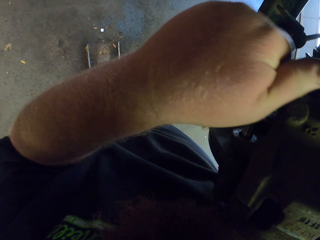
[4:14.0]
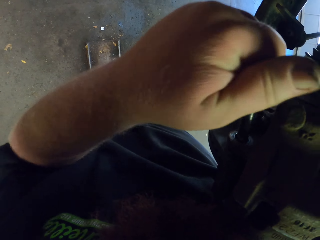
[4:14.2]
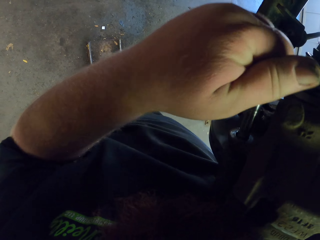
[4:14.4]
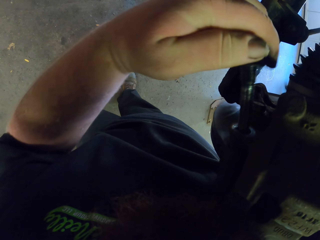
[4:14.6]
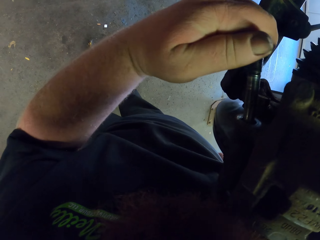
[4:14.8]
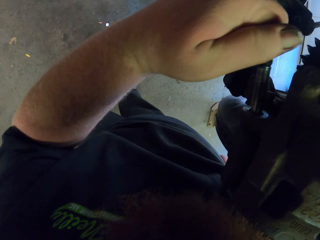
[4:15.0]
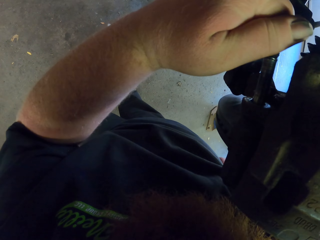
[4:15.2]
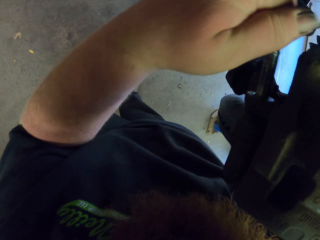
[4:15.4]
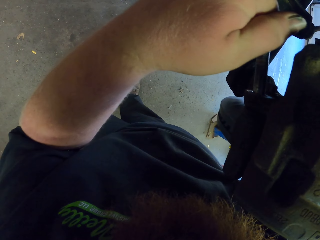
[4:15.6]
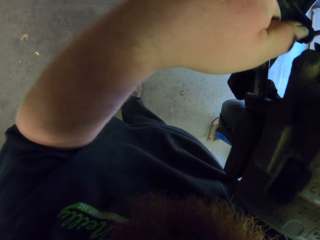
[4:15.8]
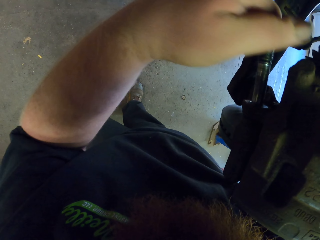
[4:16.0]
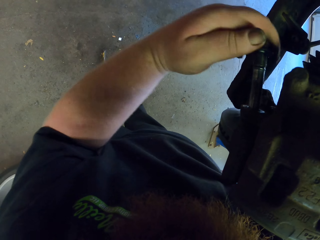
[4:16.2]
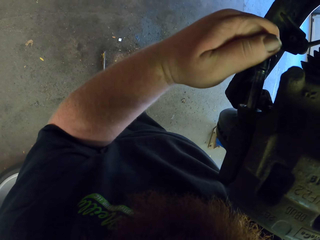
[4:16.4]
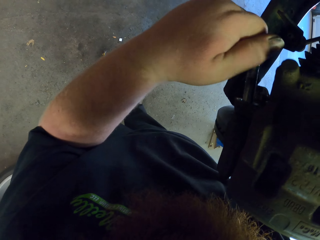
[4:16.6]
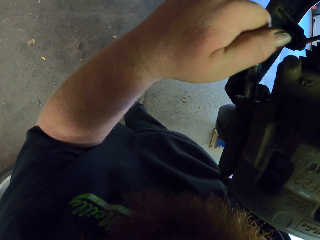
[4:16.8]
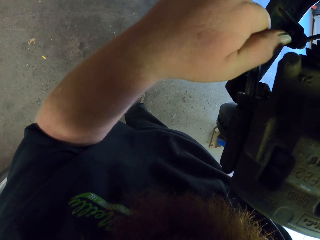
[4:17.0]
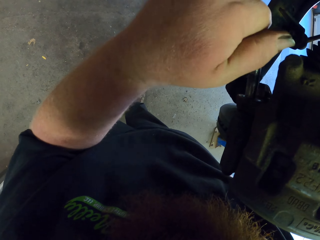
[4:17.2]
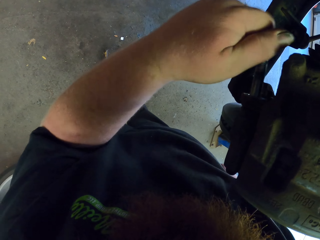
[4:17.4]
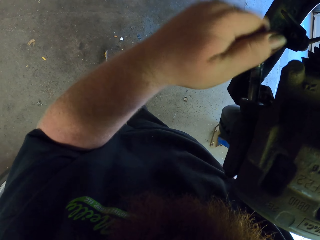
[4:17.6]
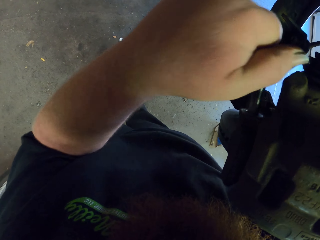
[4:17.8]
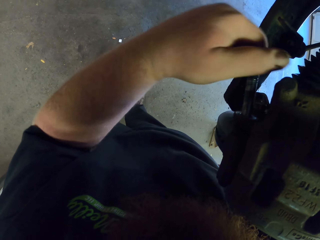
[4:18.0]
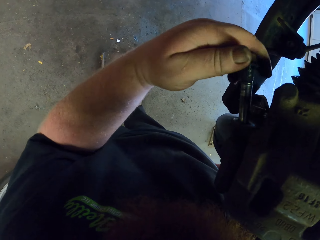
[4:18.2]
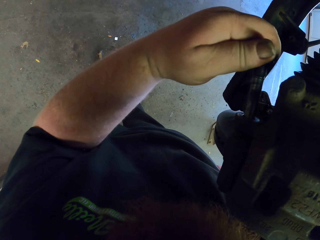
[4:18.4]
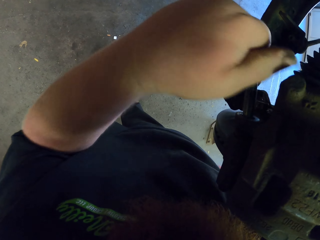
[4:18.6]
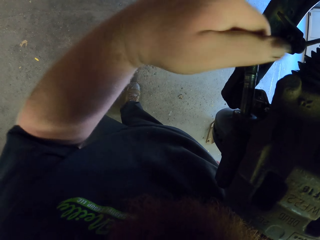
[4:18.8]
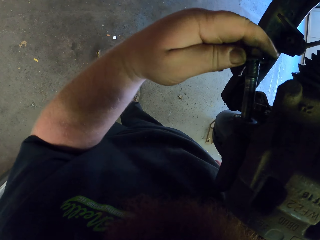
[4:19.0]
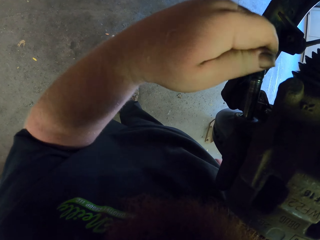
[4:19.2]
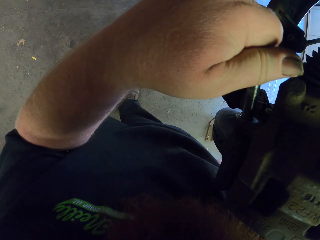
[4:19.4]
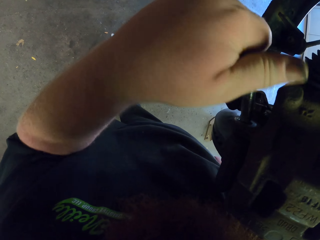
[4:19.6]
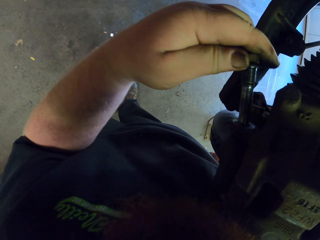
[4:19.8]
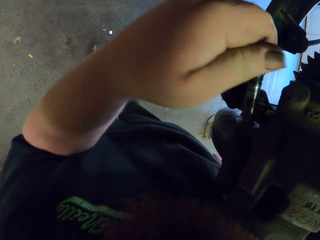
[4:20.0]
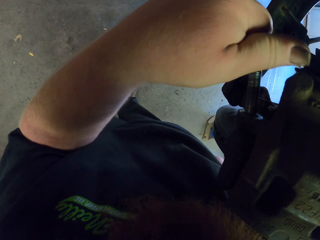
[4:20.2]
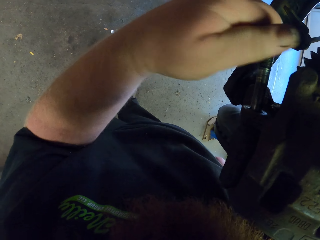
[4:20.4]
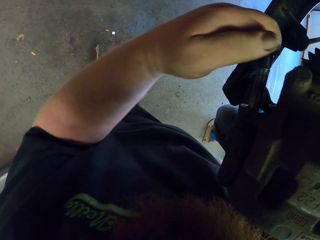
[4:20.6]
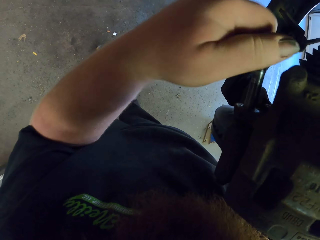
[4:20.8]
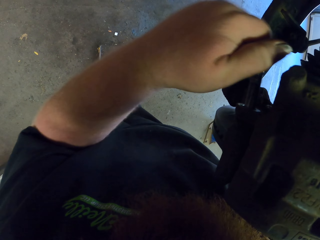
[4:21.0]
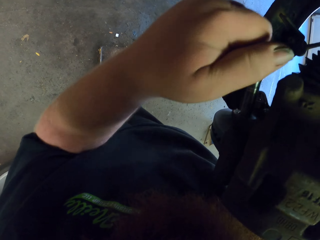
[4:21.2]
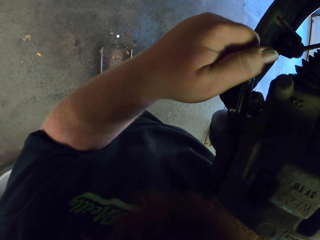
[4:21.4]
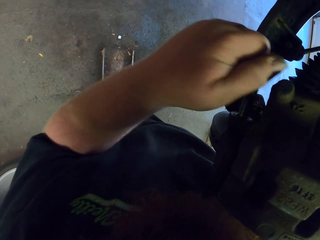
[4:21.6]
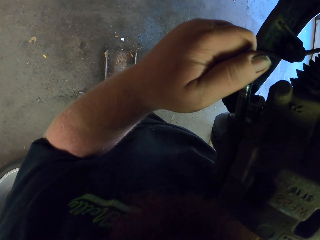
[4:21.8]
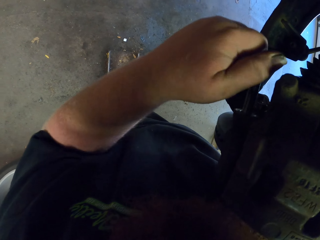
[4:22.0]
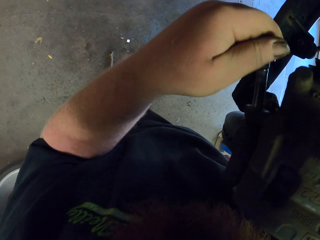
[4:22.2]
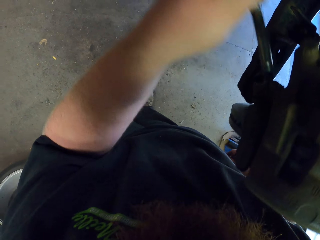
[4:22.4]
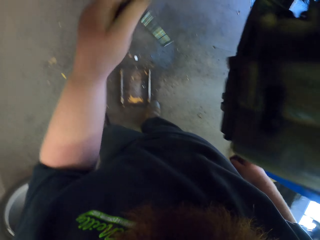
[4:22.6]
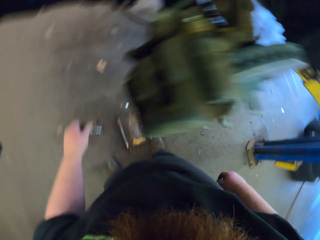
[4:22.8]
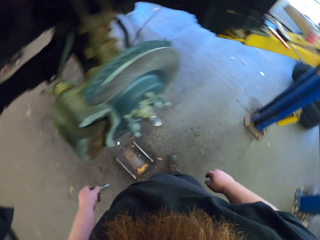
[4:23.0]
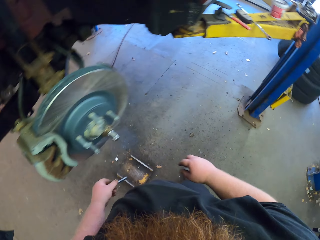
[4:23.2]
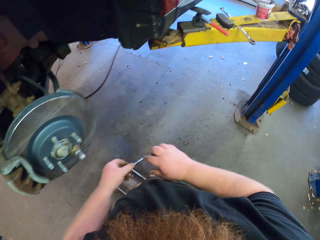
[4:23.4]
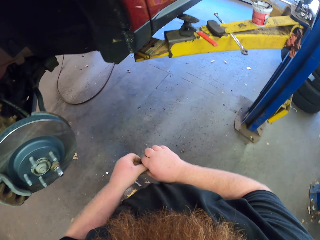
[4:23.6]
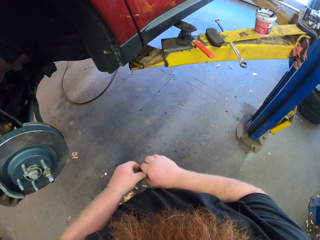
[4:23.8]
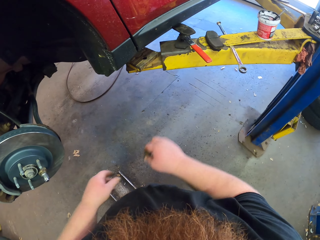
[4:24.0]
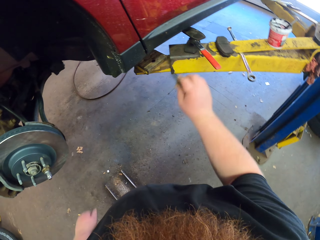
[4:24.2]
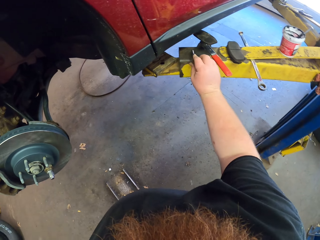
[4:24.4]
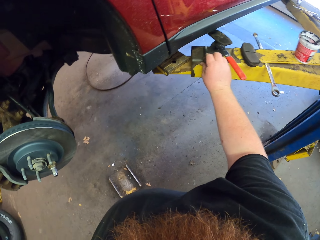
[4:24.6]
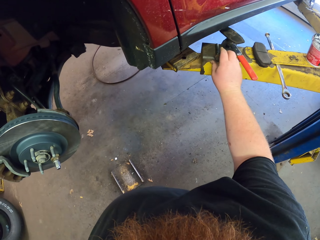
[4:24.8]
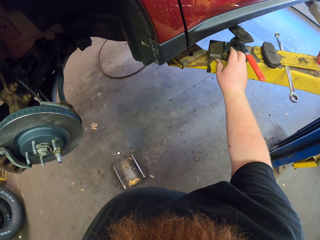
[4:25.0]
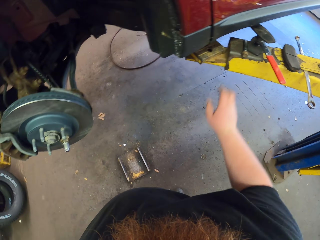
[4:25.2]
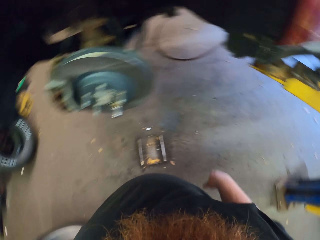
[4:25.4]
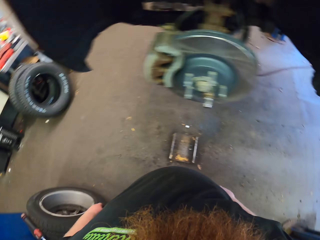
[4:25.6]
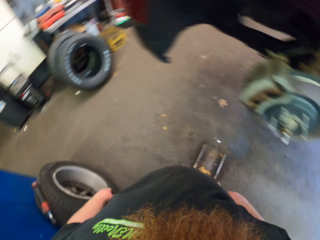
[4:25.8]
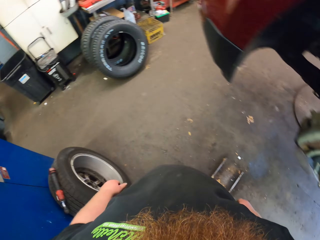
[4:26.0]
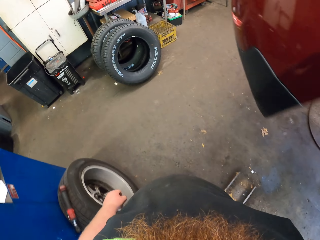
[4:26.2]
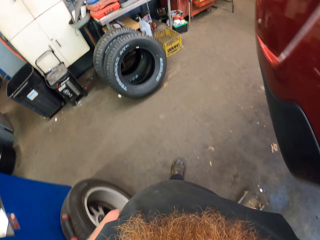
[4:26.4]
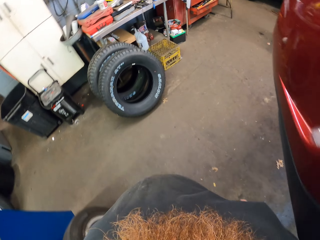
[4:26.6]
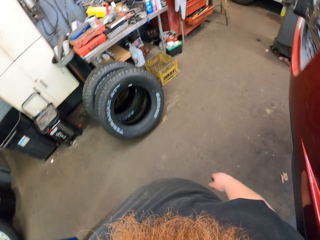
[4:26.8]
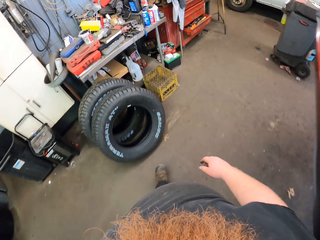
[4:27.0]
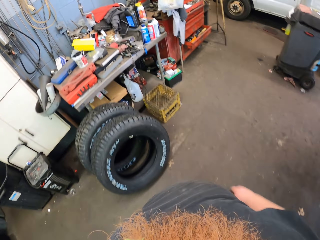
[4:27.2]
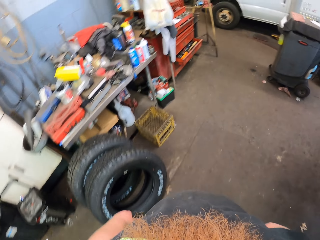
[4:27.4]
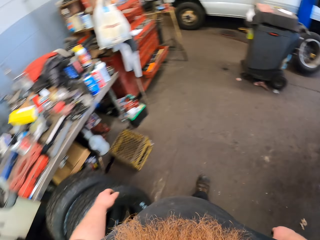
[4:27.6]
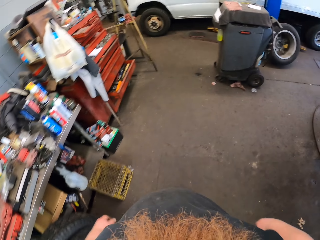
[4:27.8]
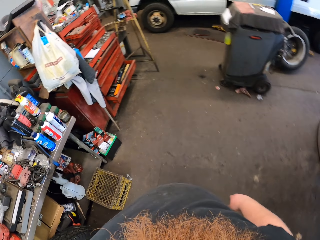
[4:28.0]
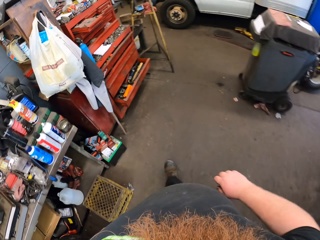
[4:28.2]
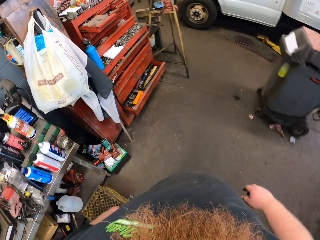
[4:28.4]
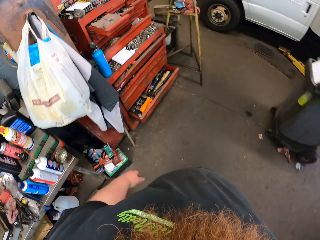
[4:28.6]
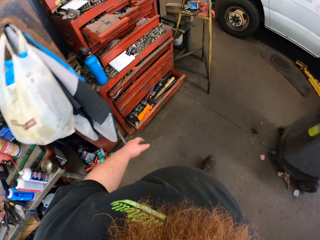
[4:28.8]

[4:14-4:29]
The camera wearer fixes the nut. They put the nut in the other hand. They put metal on the metal stand. They walk around the car in the garage.

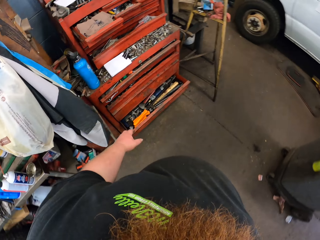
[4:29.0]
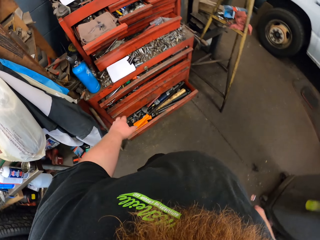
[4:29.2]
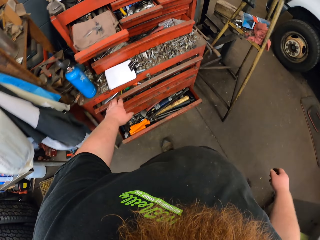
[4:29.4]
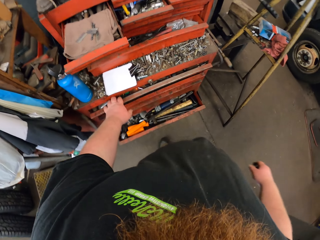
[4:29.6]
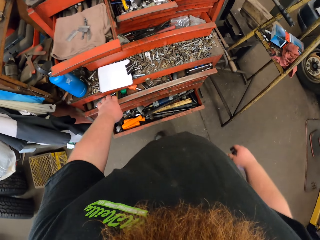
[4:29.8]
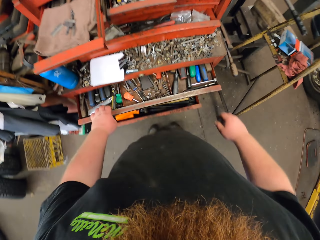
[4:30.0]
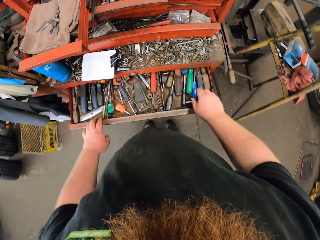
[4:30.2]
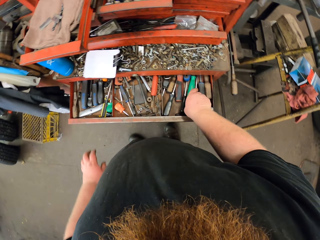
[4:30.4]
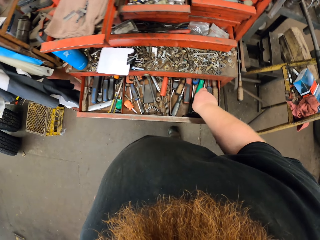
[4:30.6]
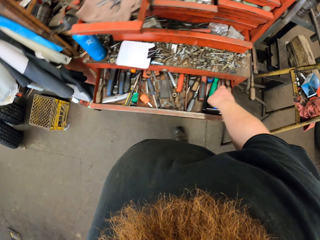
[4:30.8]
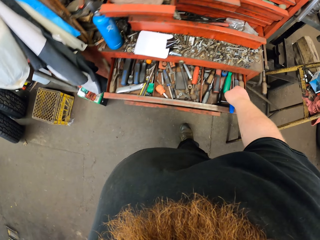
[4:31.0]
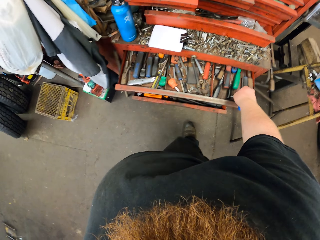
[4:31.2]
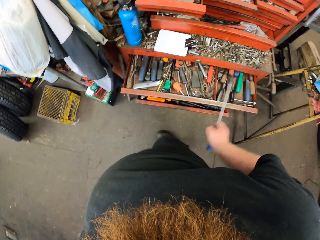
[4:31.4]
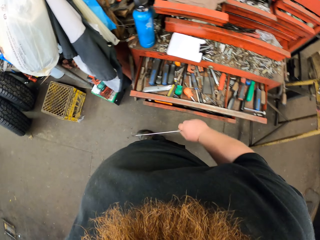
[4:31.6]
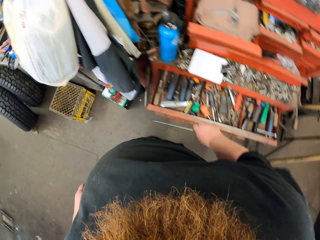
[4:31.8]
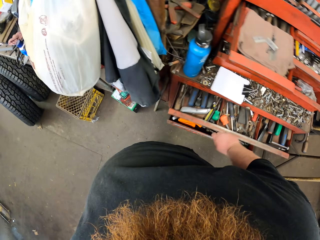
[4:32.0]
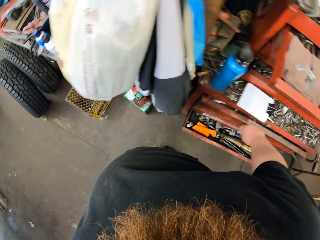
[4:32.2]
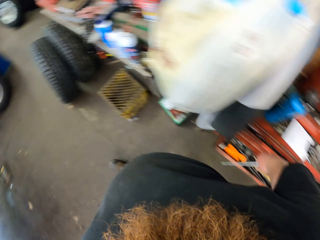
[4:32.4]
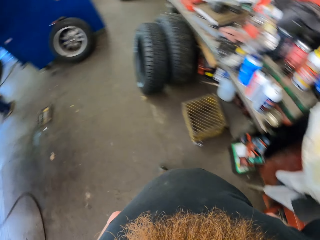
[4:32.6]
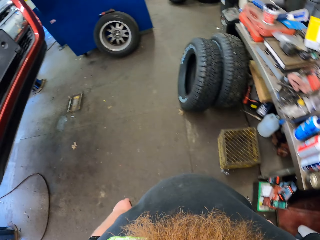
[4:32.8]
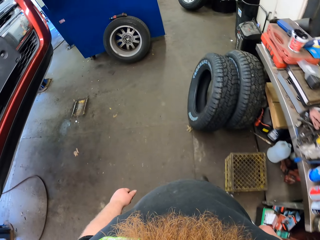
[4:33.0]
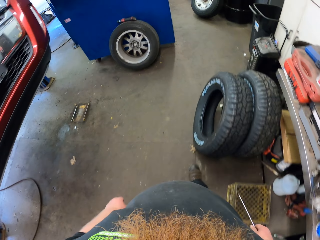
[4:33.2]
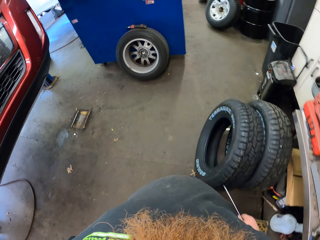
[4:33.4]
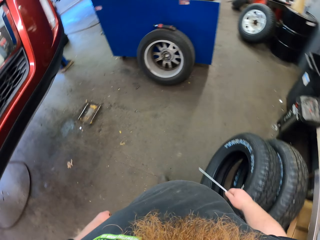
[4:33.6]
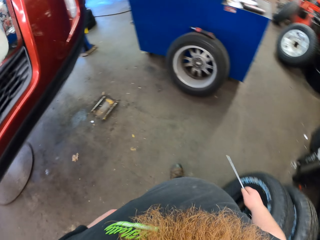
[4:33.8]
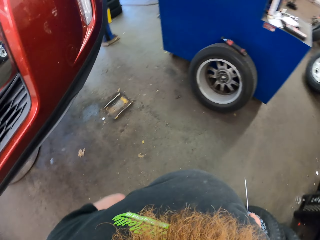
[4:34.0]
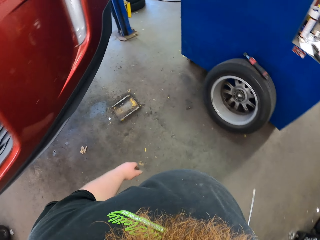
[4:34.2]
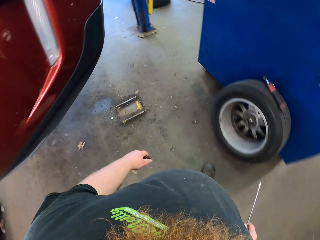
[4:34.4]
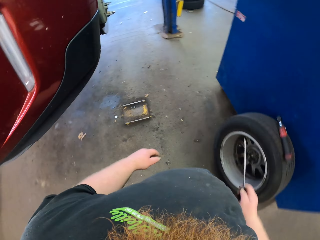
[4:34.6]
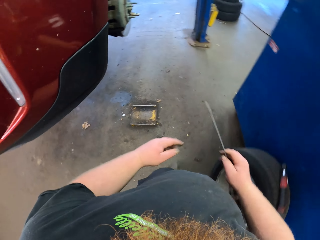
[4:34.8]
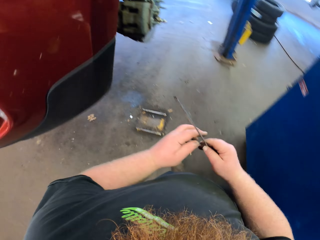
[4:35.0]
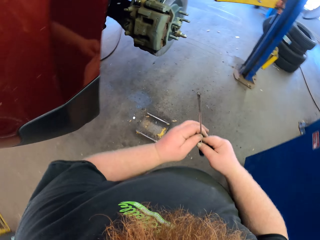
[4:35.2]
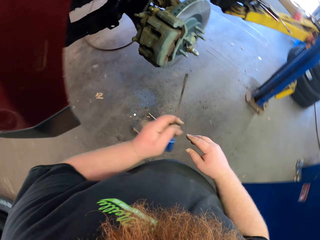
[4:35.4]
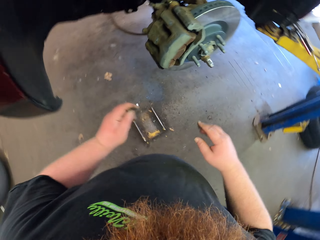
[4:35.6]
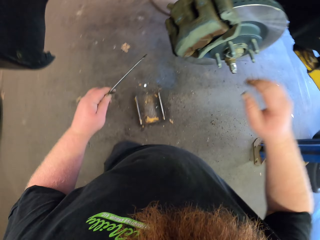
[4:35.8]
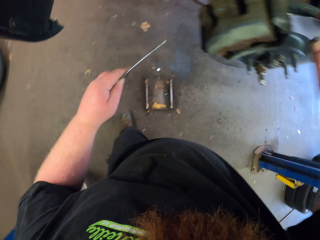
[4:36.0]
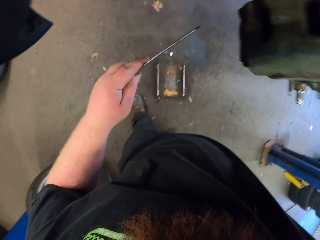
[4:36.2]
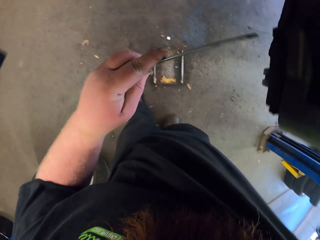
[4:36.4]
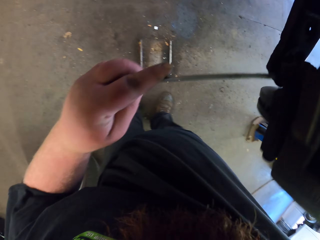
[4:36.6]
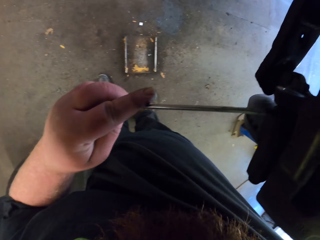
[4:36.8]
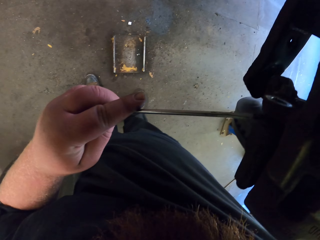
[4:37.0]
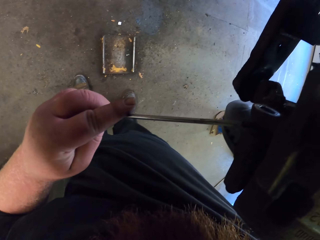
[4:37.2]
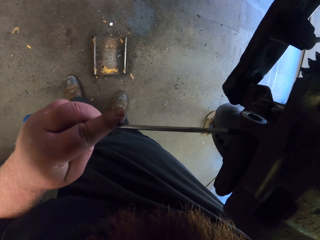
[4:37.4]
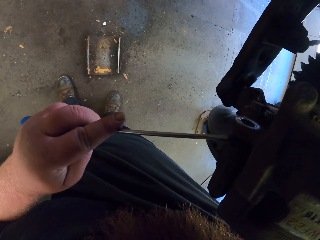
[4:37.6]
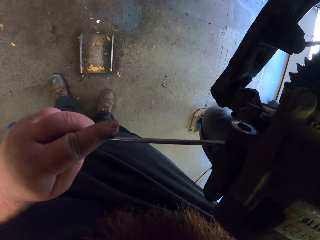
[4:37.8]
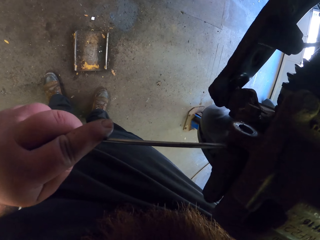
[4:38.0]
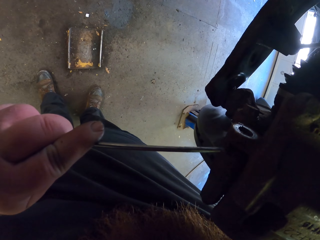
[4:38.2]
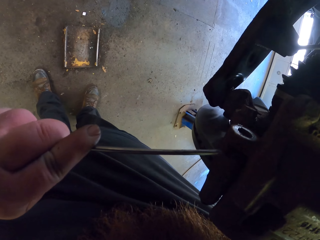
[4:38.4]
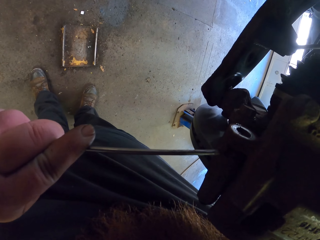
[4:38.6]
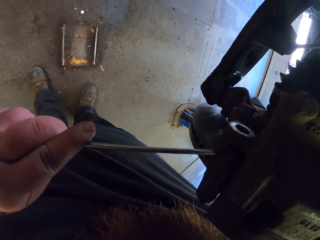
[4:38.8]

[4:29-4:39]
The camera wearer opens the cabinet drawer or shelf. They take the screwdriver from the cabinet. They close the shelf. They walk towards the car. They put the screwdriver in the wheel hub. They fix the car engine with the screwdriver.
